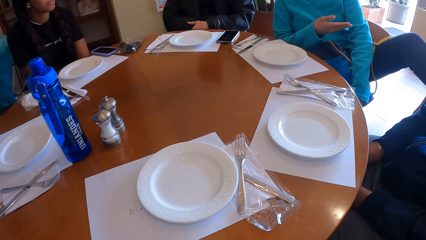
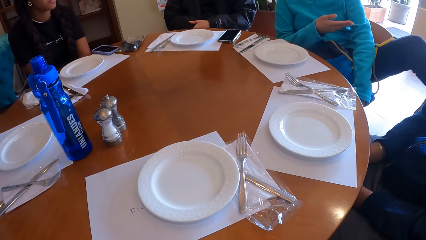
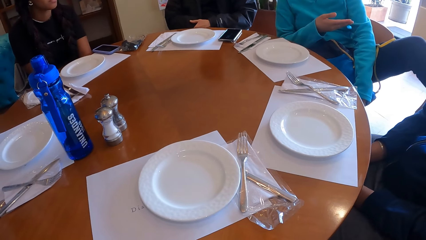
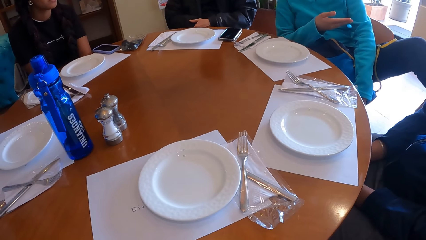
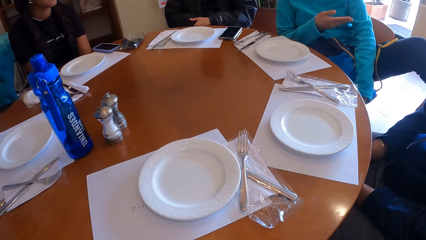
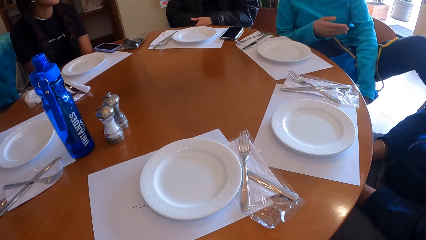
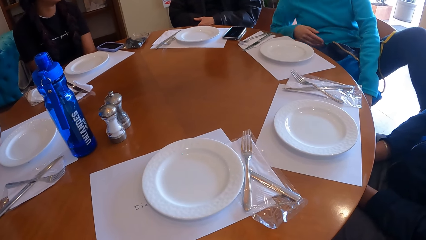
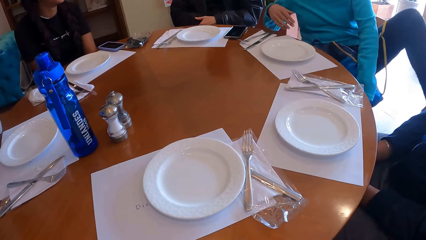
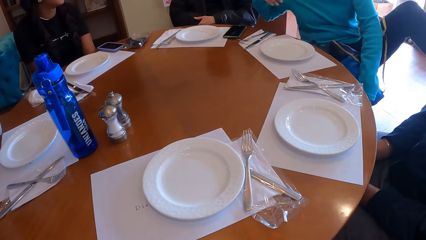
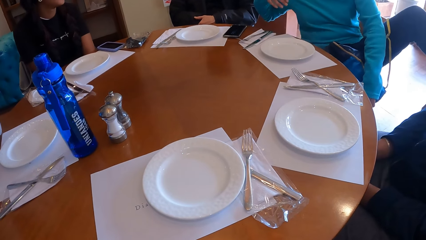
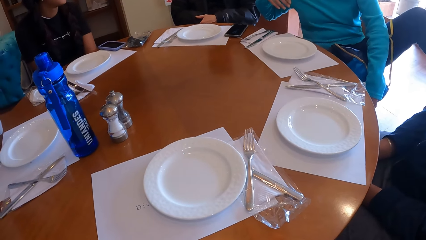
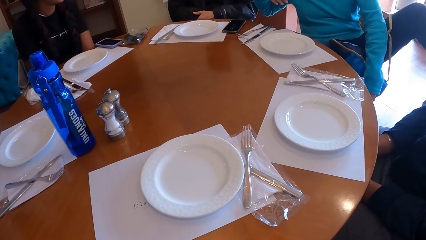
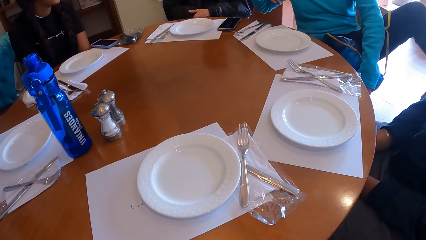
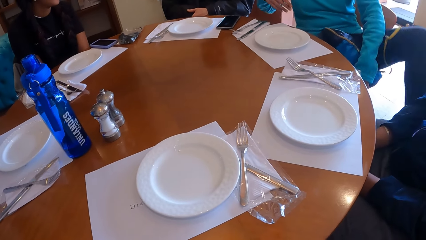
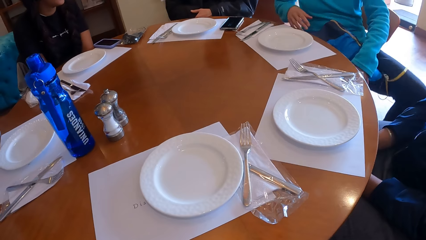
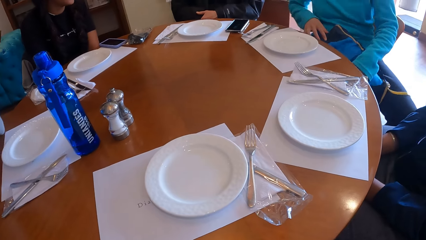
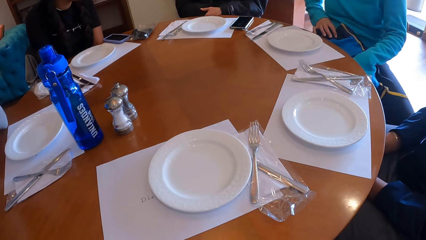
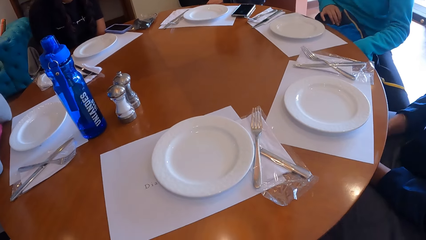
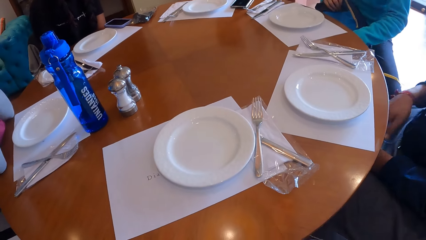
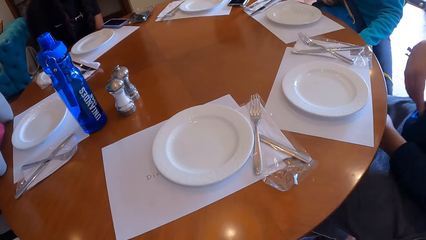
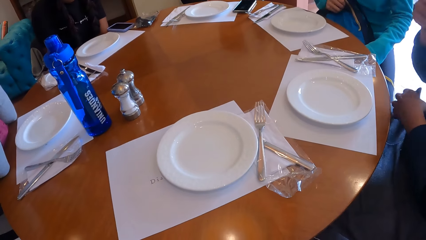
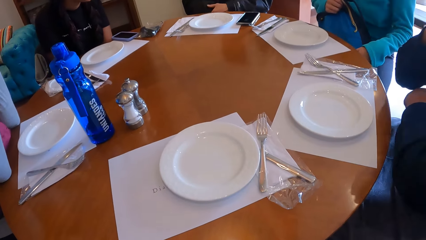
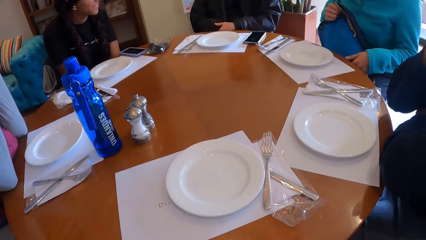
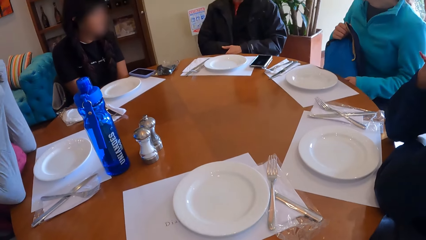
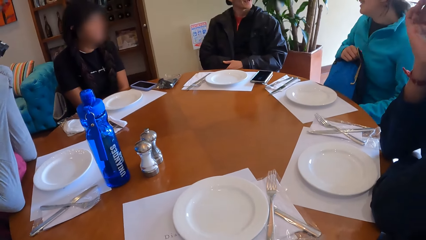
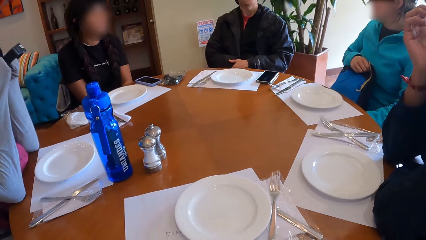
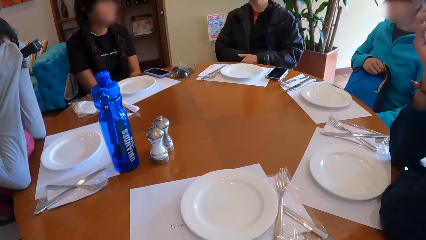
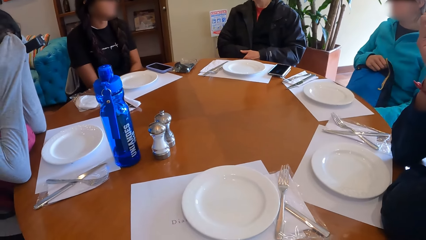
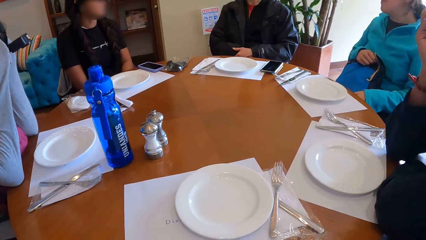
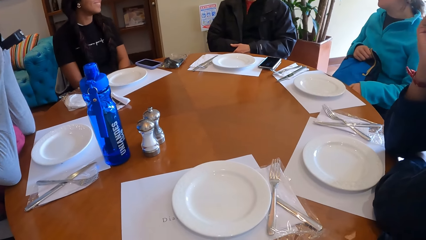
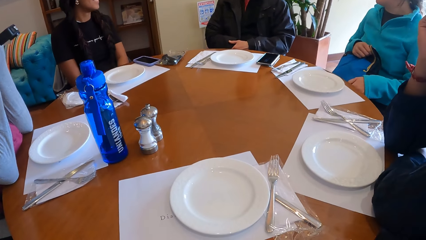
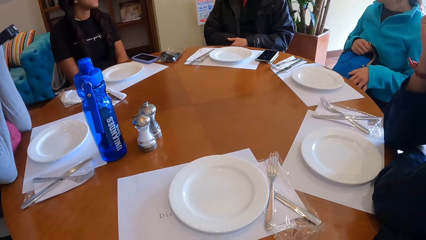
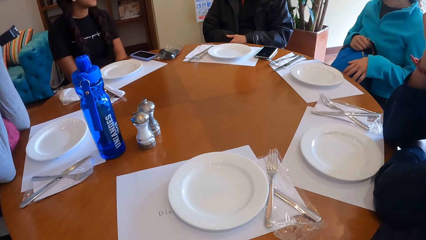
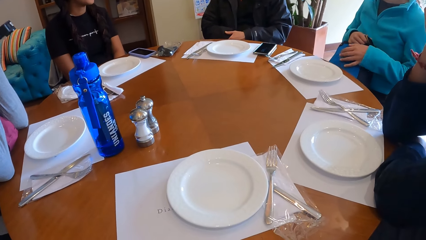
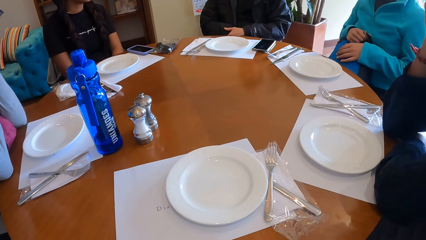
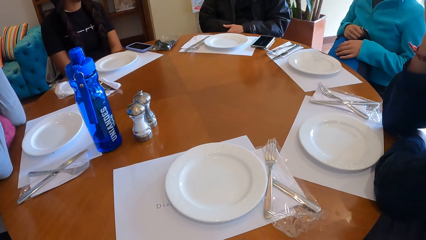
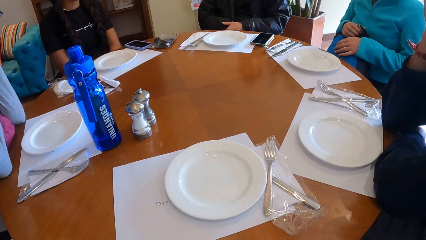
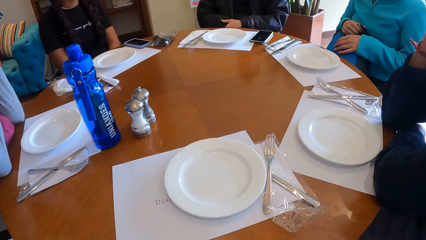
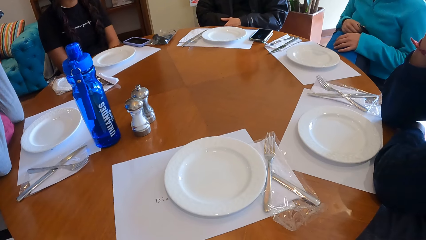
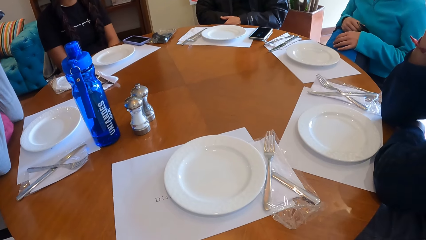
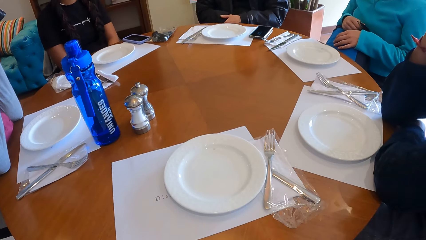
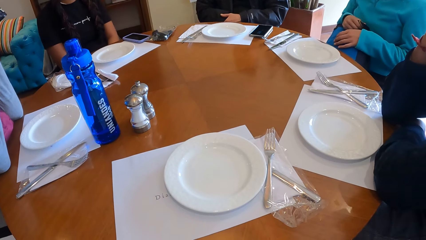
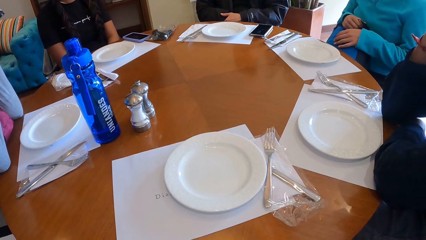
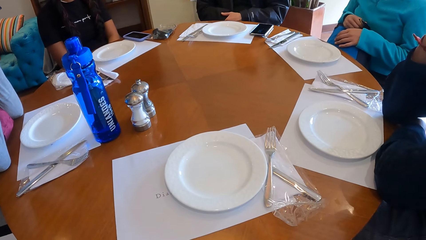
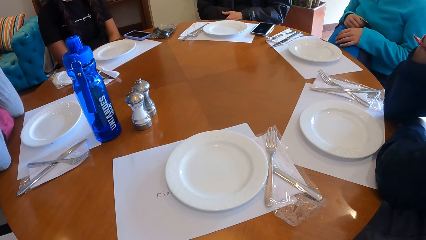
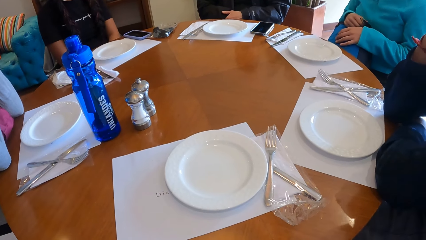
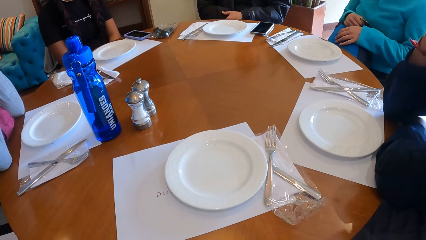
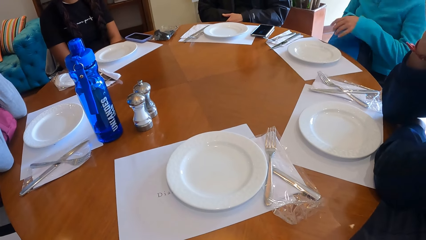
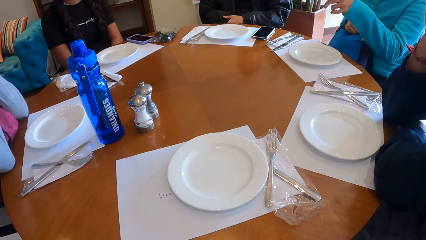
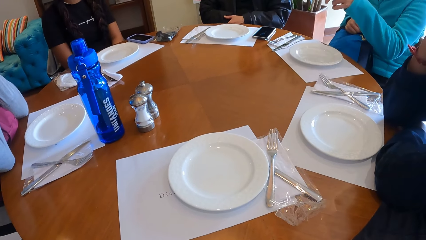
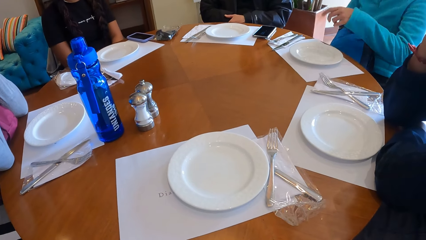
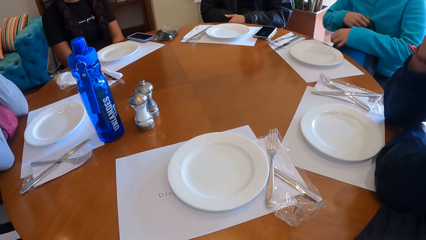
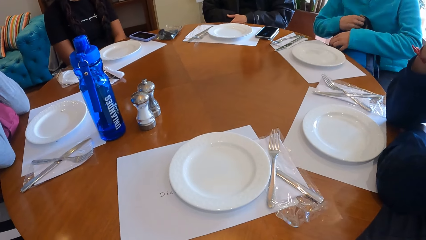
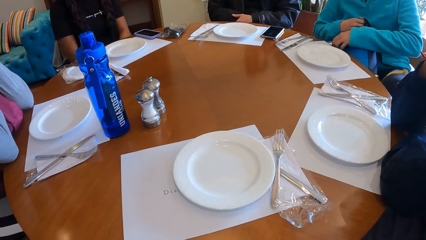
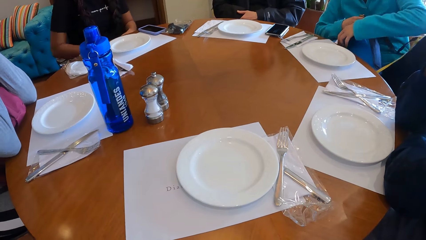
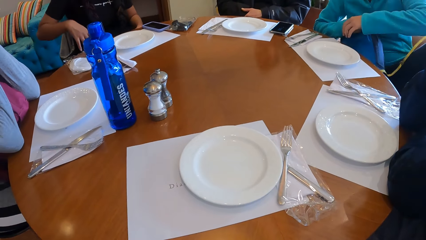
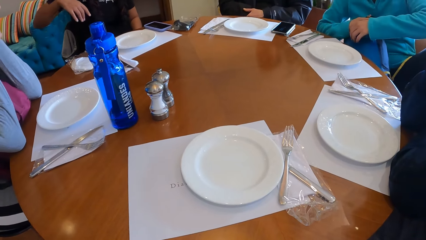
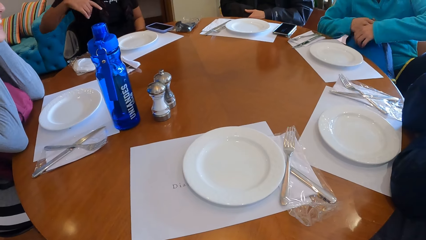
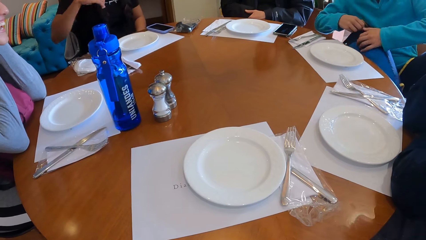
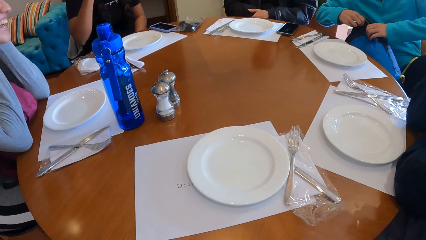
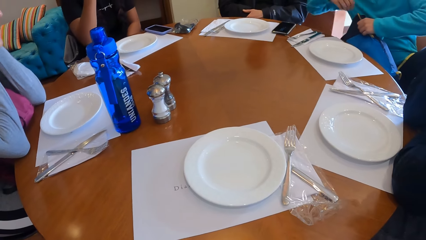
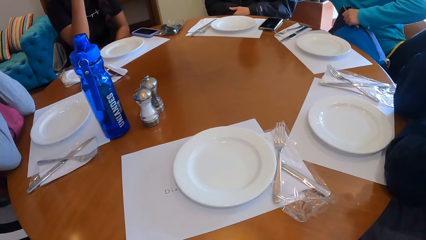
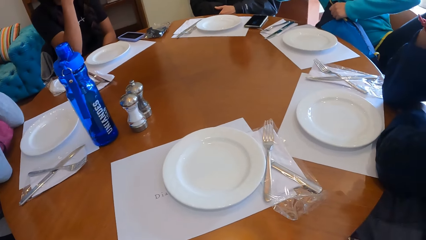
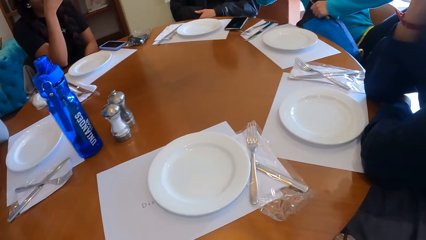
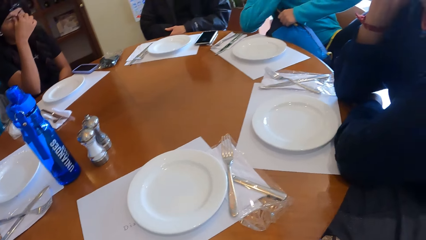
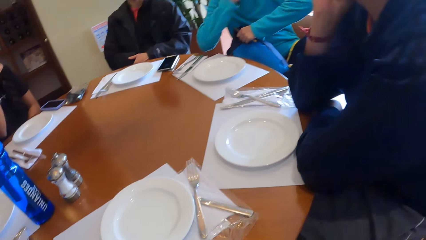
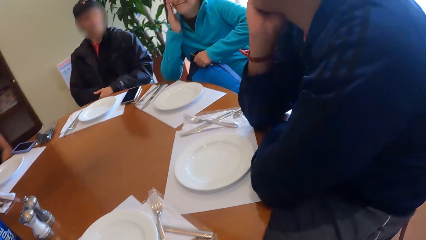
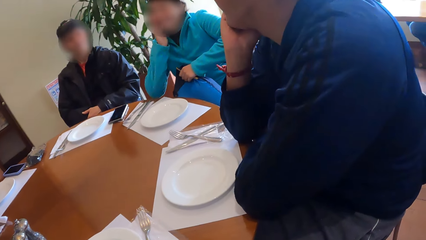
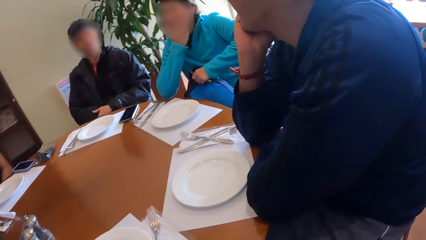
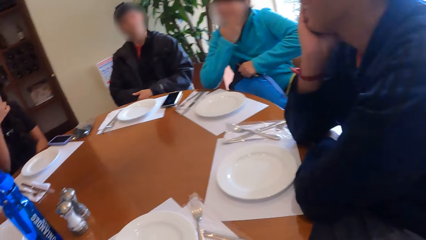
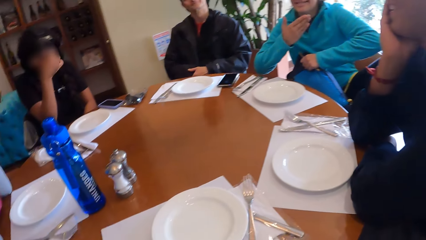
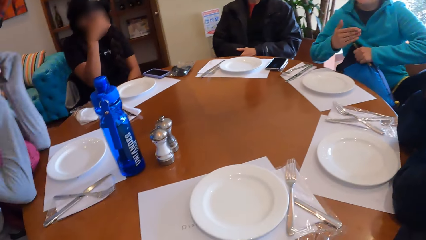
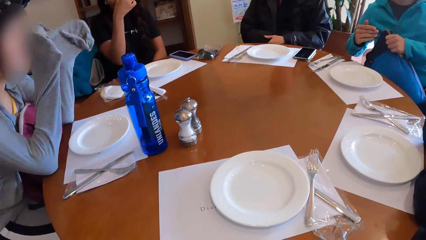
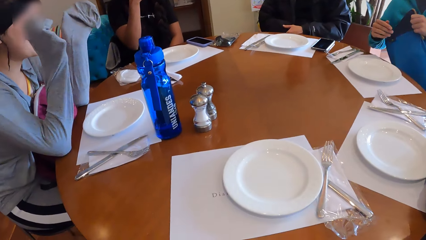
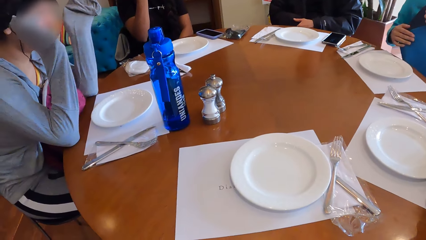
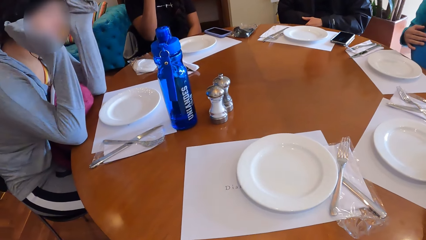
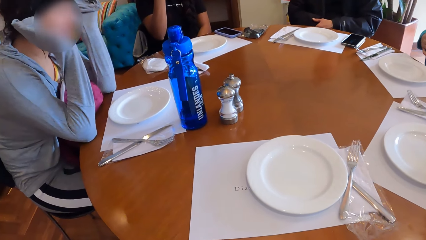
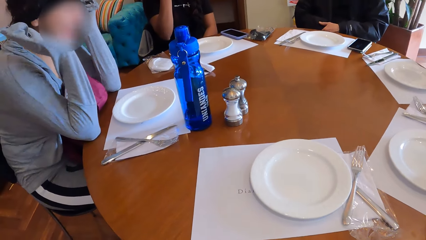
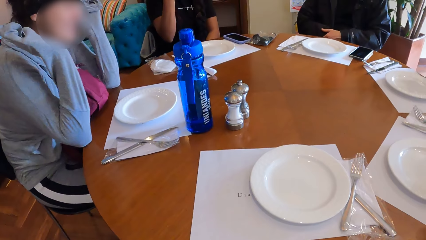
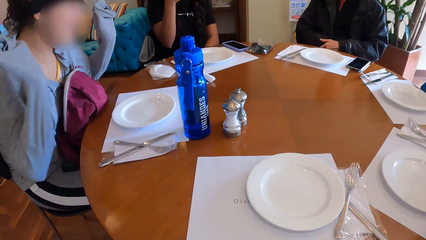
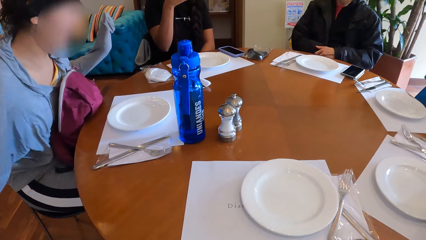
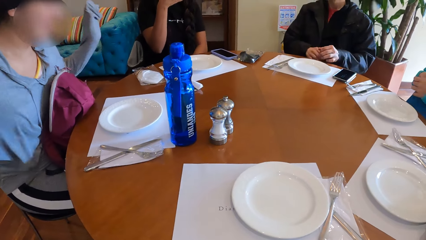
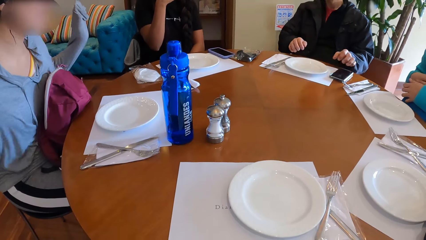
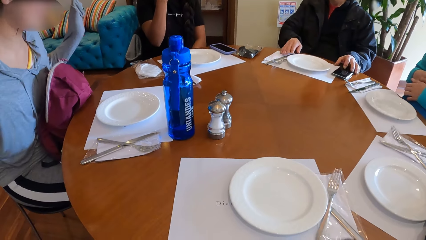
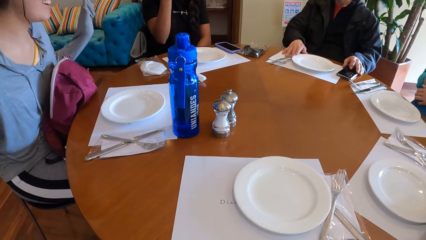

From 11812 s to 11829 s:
A woman gestures at another woman. The other woman leans on the table. The camera wearer looks around the table. The first woman gestures at a third woman. The first woman stretches her left leg and lifts her left leg. The first woman gestures at the camera wearer. The camera wearer looks around the table.
